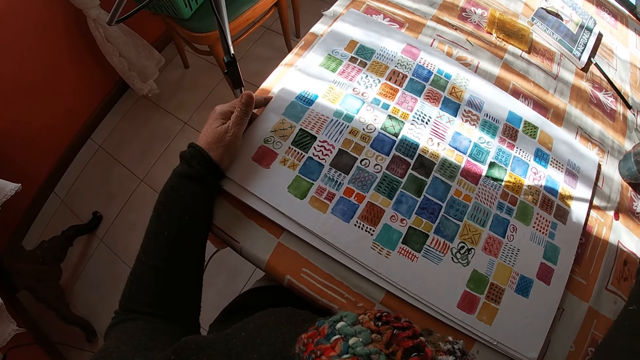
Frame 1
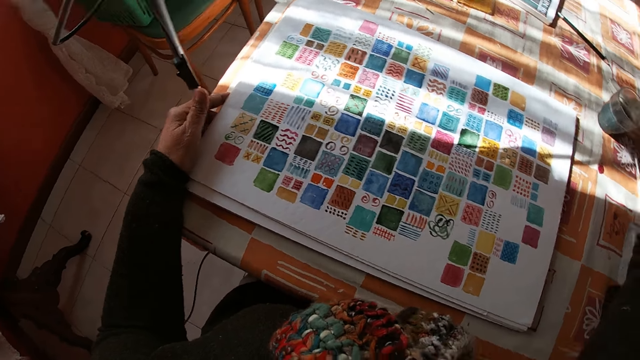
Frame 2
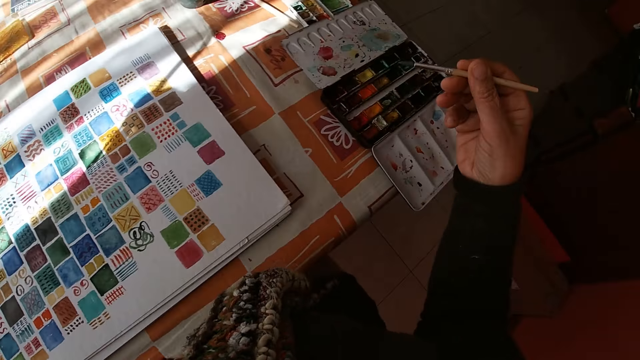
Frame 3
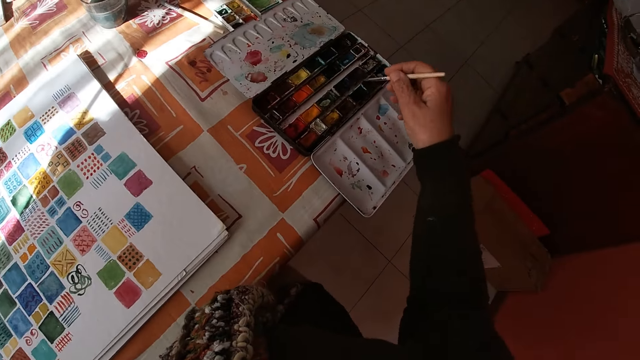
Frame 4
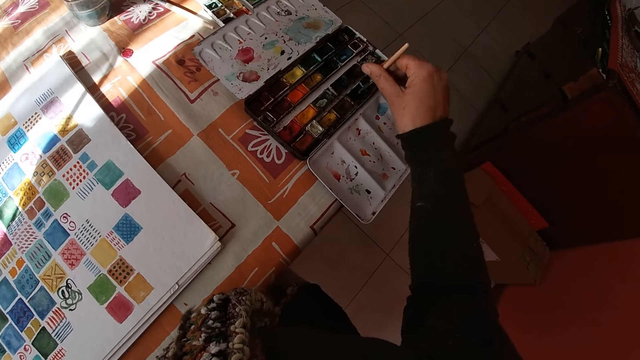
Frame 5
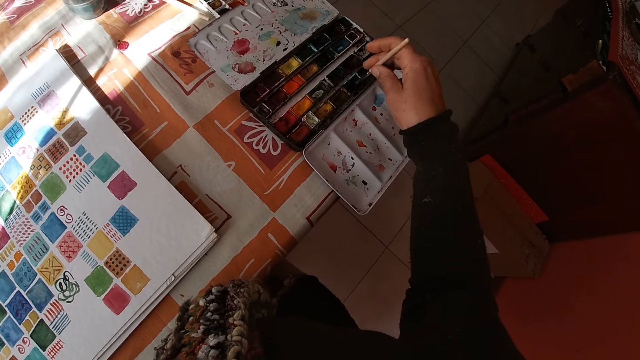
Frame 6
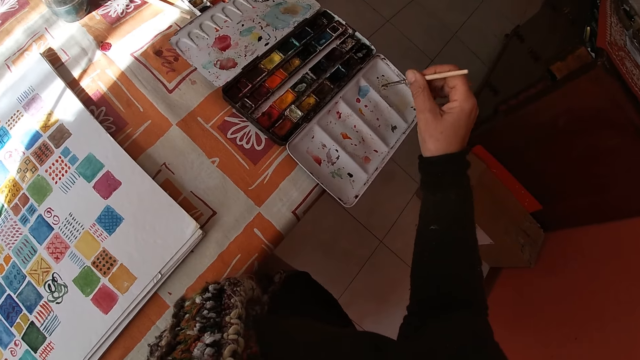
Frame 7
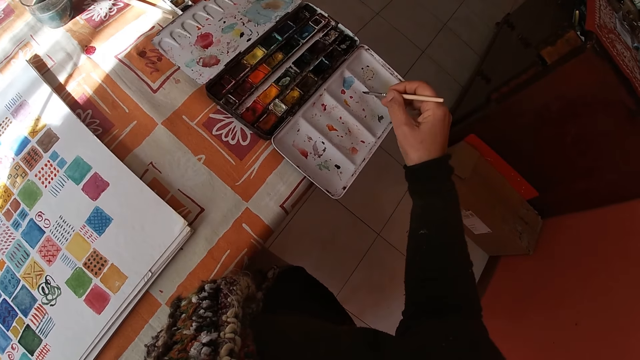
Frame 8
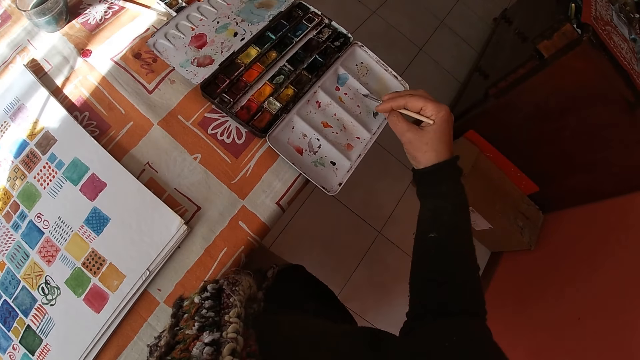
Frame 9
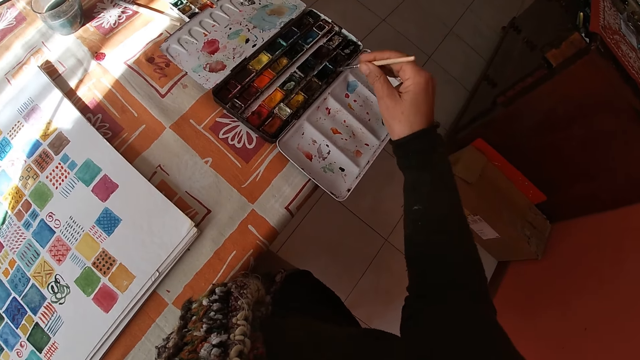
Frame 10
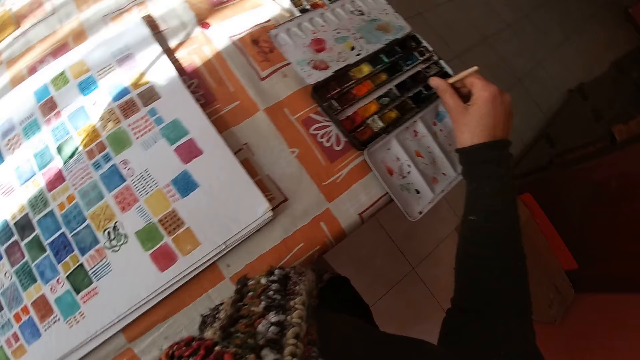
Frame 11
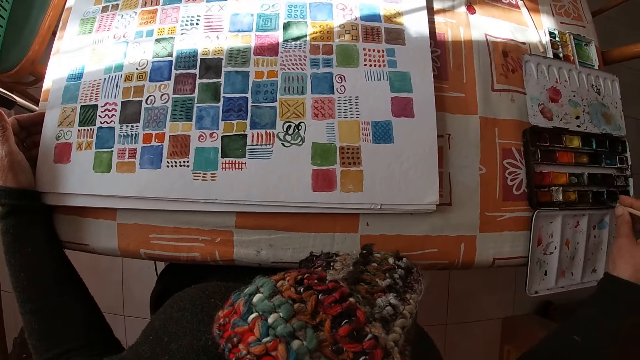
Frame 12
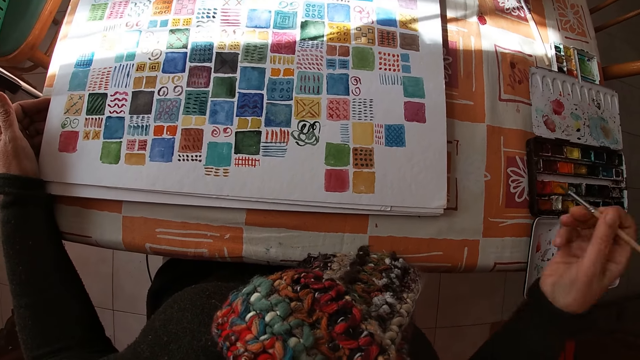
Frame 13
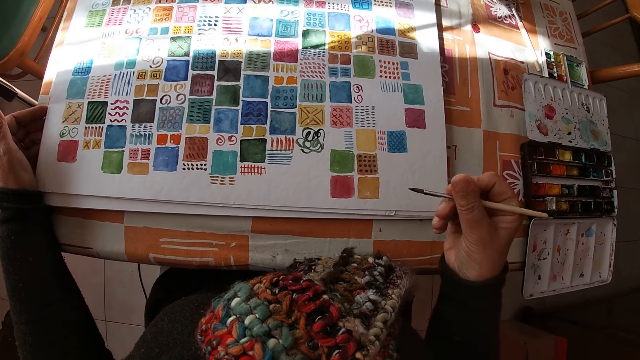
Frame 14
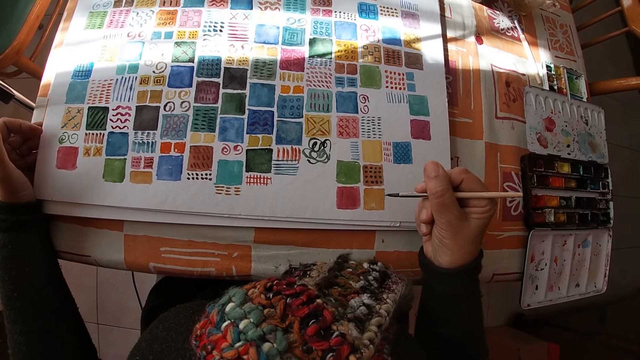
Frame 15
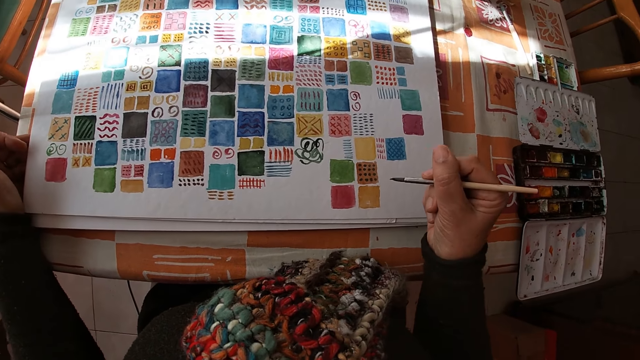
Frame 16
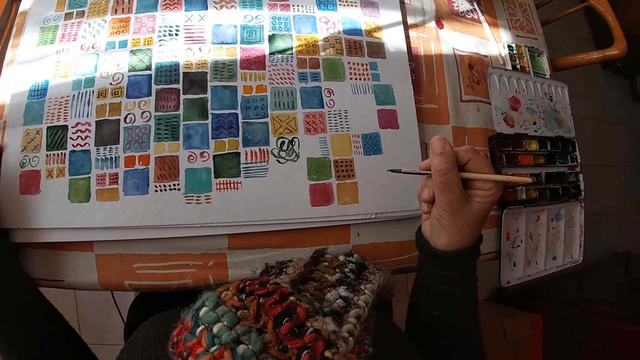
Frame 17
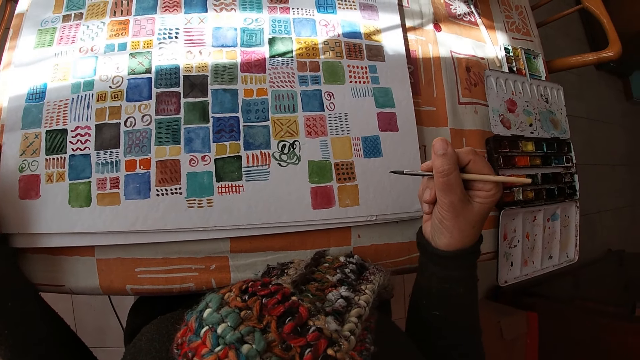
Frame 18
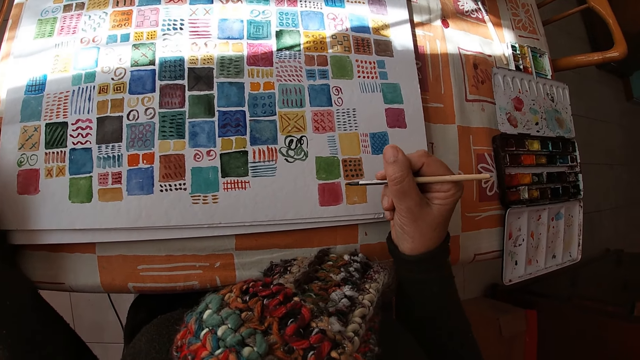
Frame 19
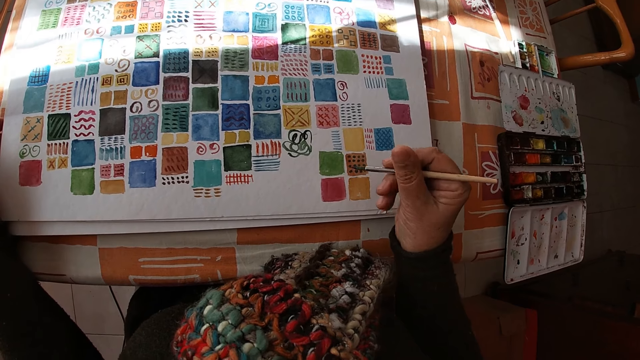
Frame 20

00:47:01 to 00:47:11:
The camera wearer dips the paint brush in the color palette on the table with her right hand. She wipes the excess paint on the paint cover. She applies the paint on the paint brush. She holds the paint brush.

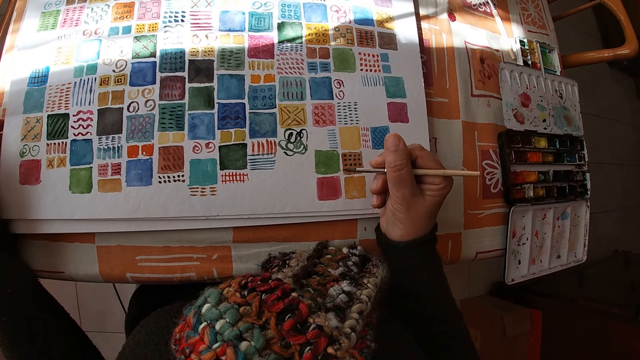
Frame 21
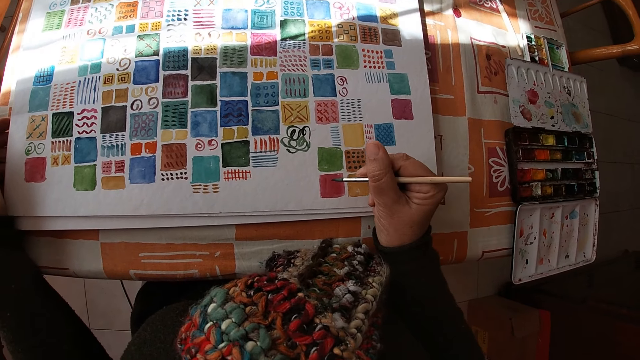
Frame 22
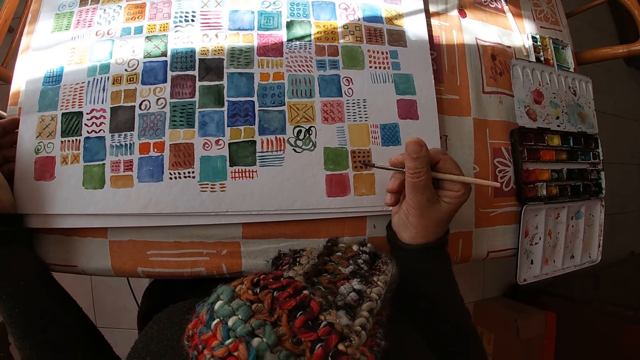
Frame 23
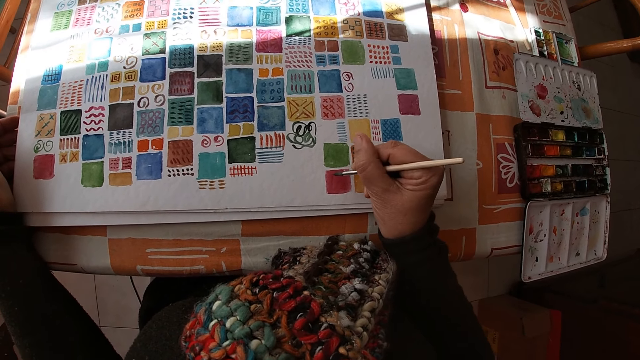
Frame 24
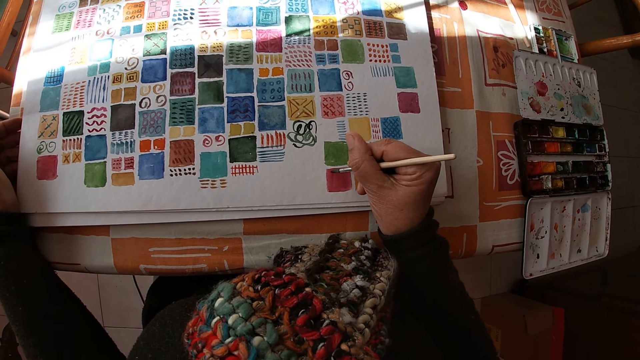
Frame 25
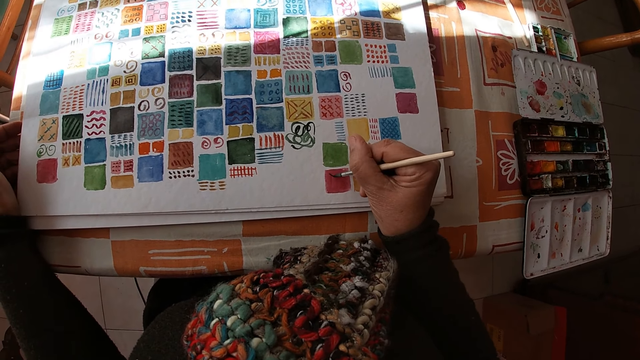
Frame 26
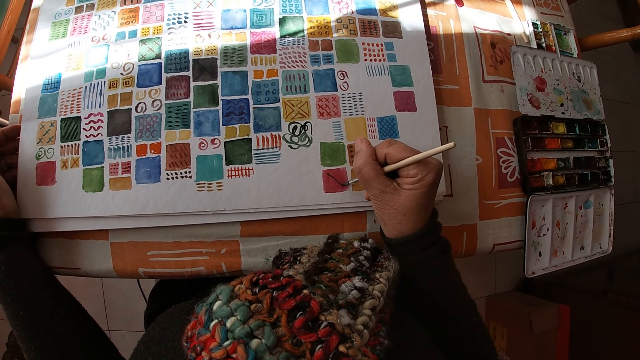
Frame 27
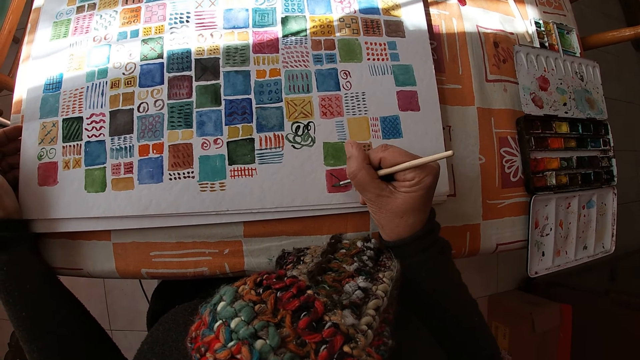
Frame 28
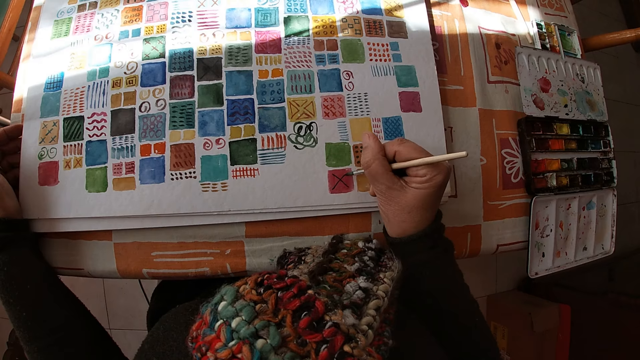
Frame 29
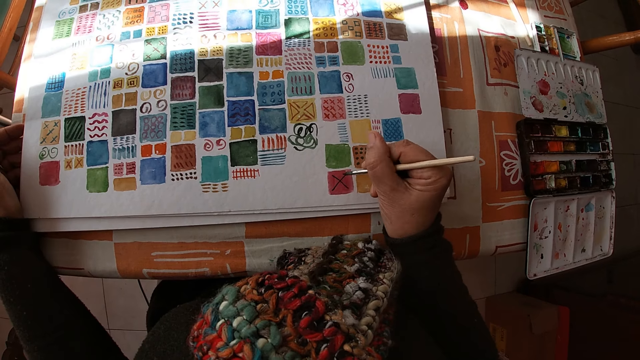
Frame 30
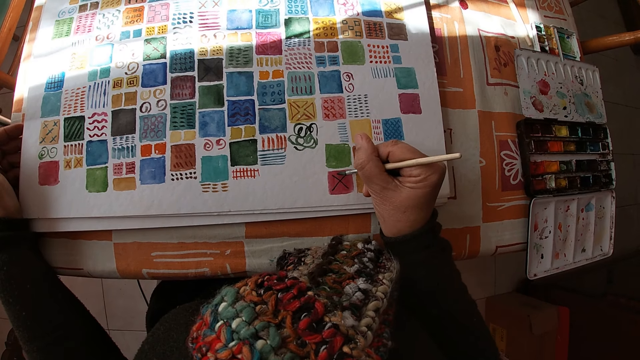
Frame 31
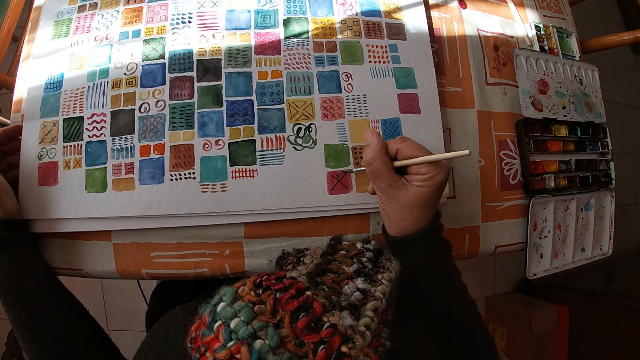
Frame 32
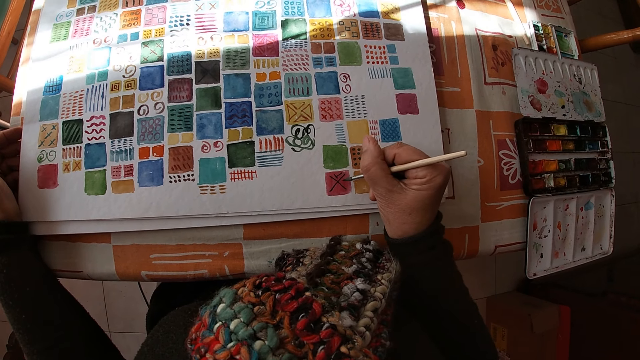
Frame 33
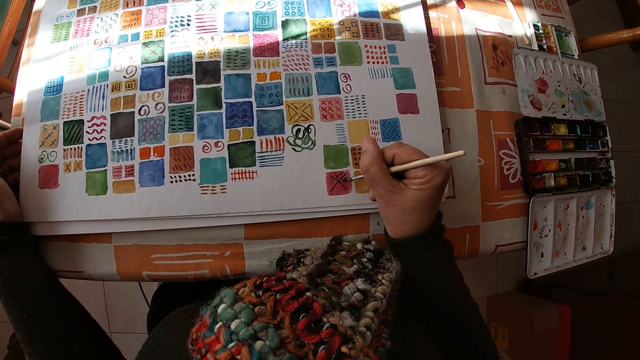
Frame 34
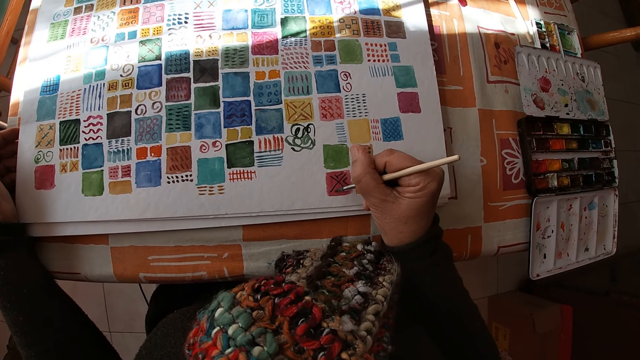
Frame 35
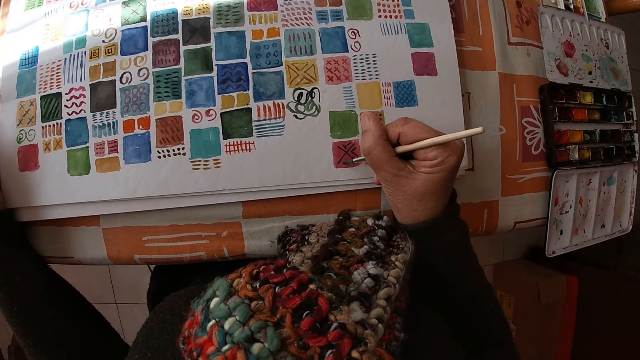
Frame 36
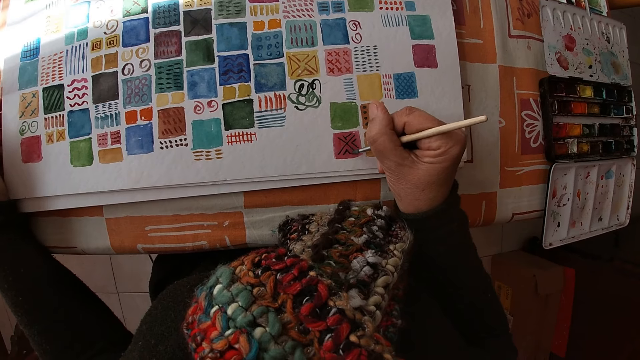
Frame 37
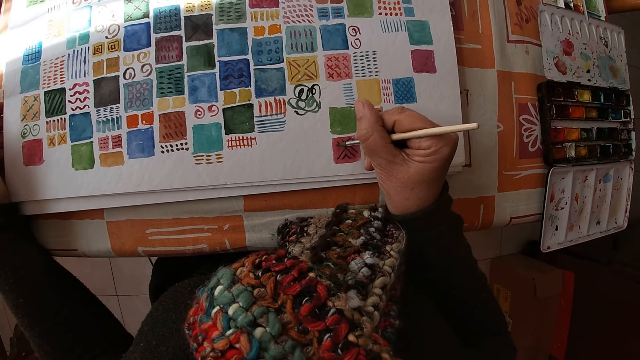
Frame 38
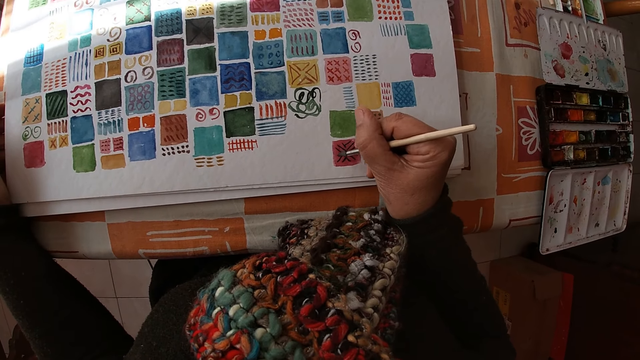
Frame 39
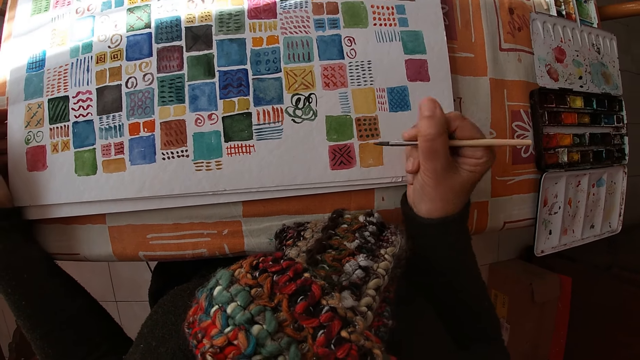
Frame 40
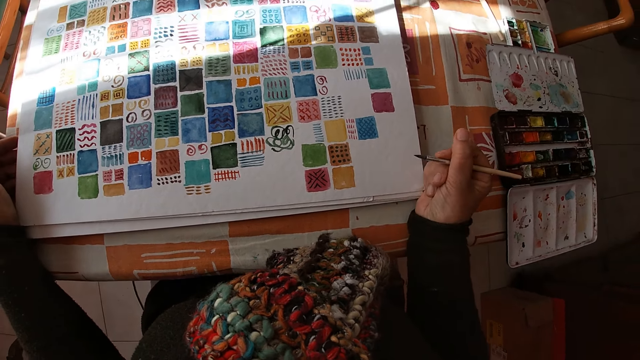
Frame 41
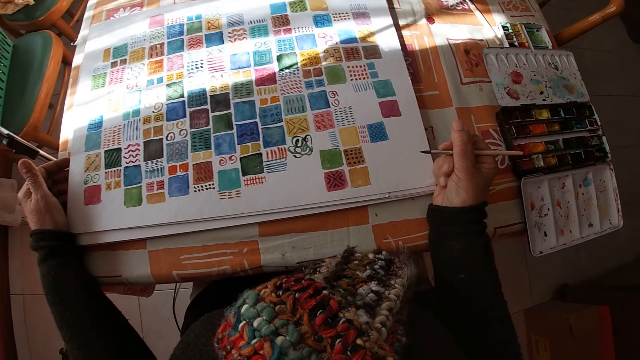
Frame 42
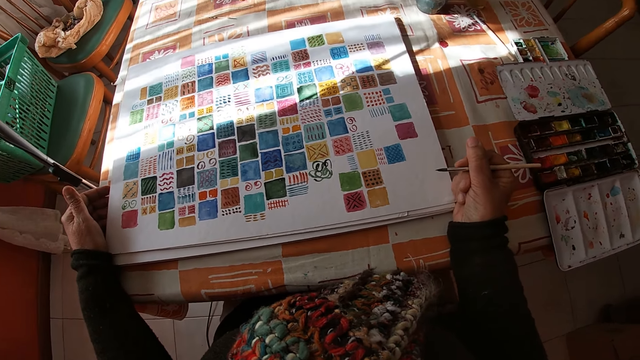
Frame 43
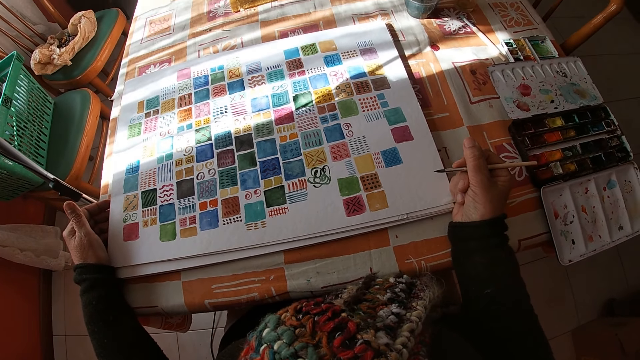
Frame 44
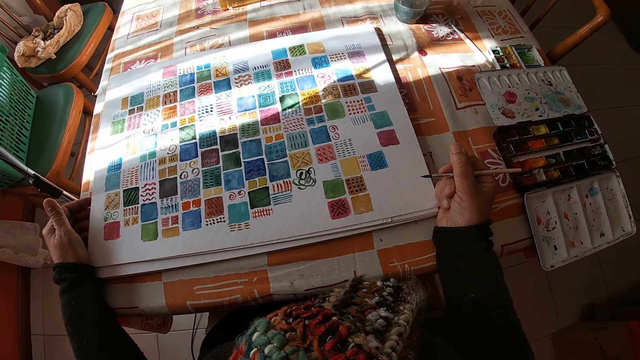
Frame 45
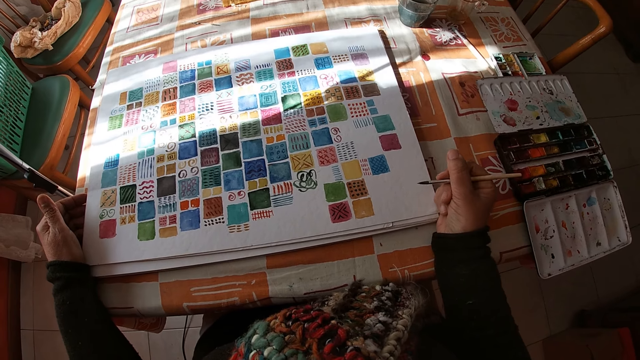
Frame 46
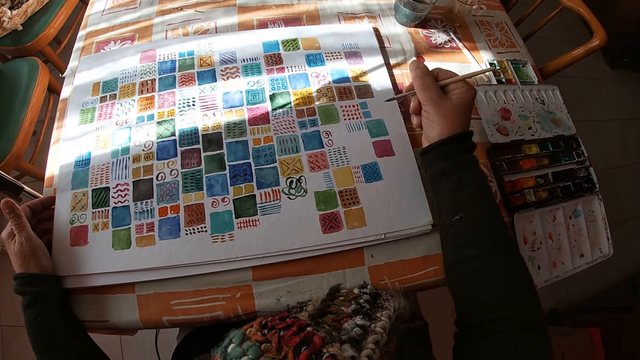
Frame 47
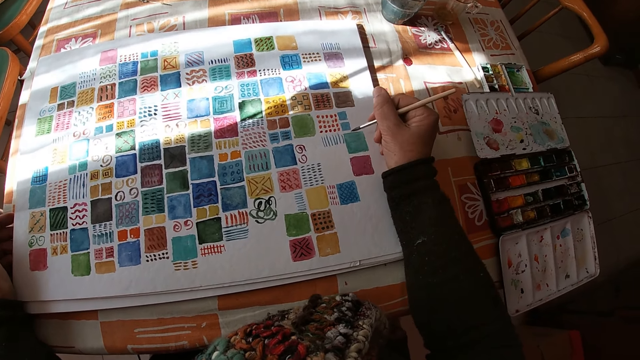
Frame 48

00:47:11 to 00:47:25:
The camera wearer paints on the canvas pad on the table with the paint brush in her right hand. She holds the paint brush. She places her right hand on the table. She looks at the drawing.
